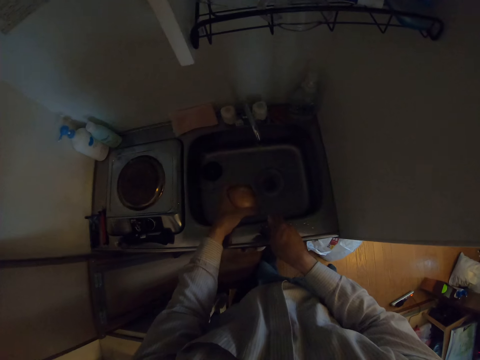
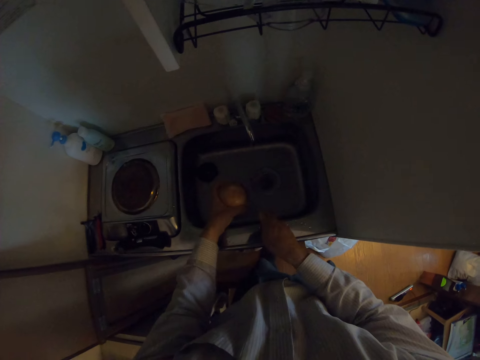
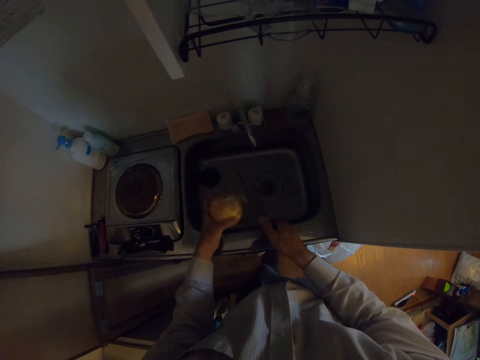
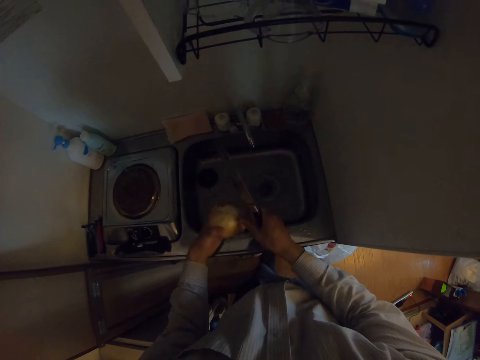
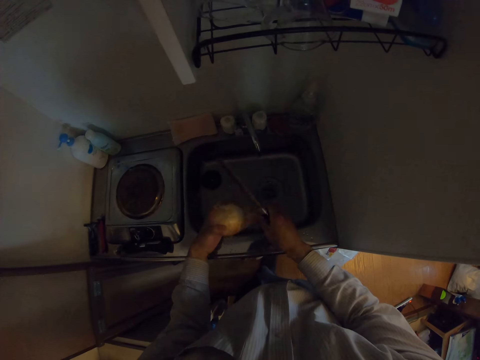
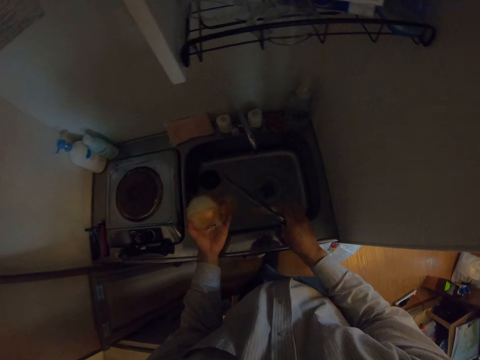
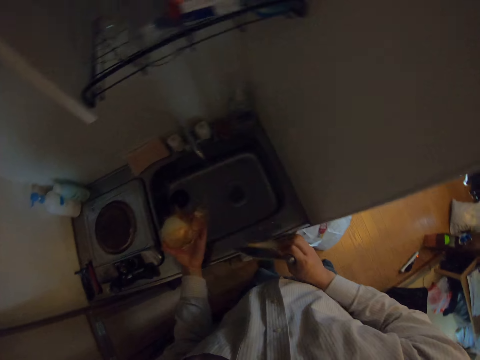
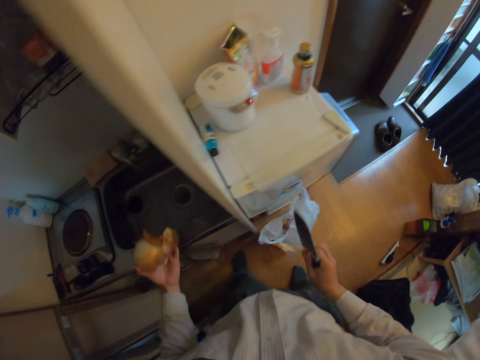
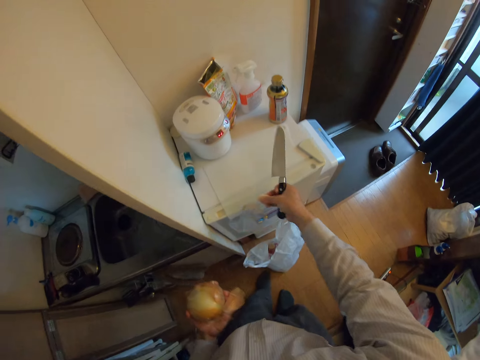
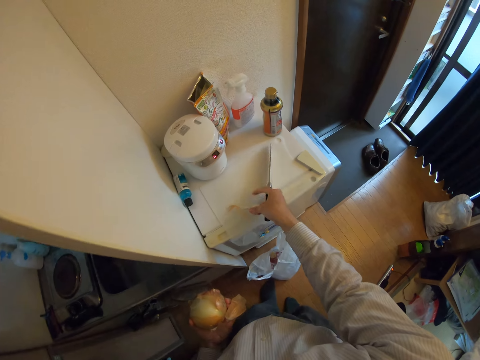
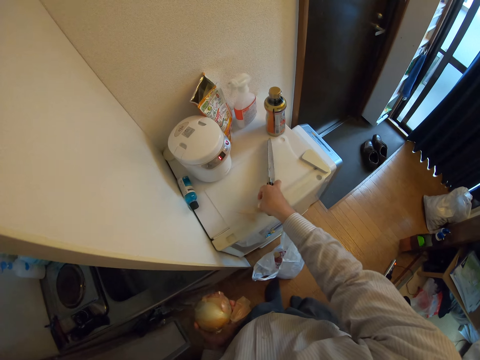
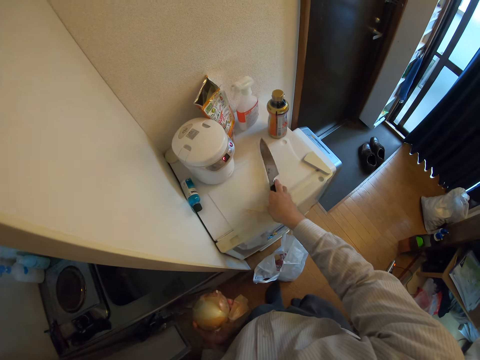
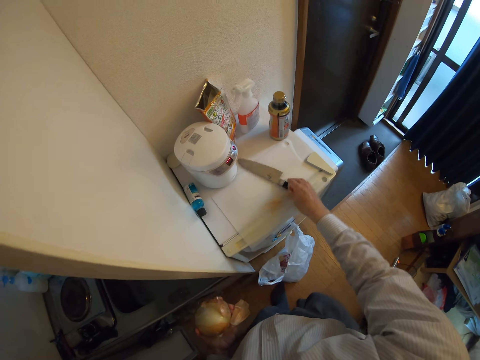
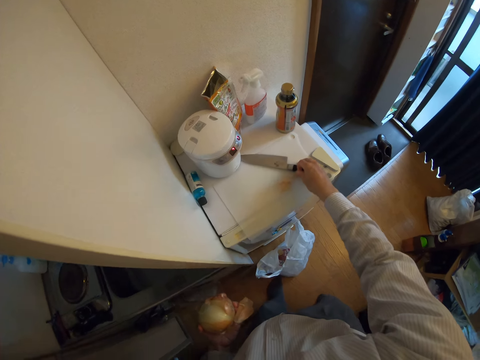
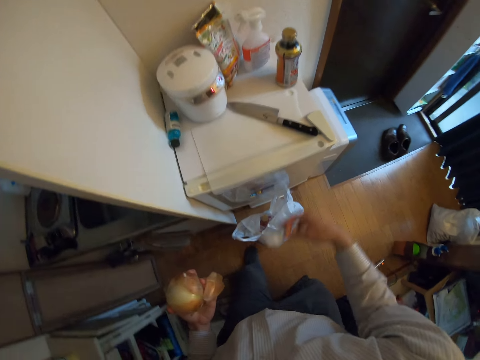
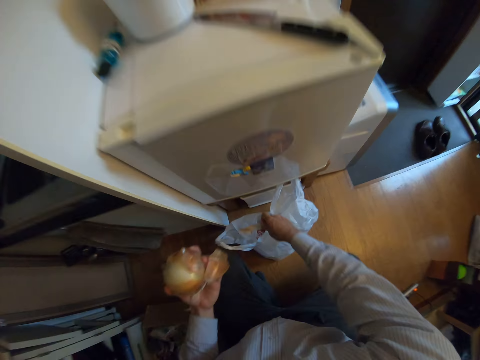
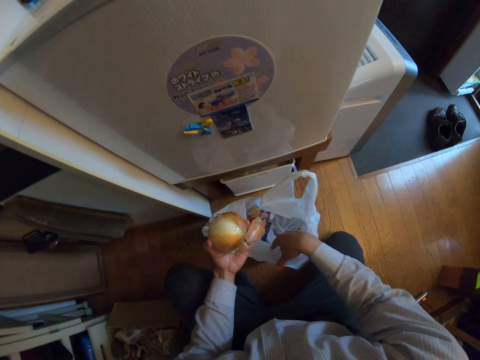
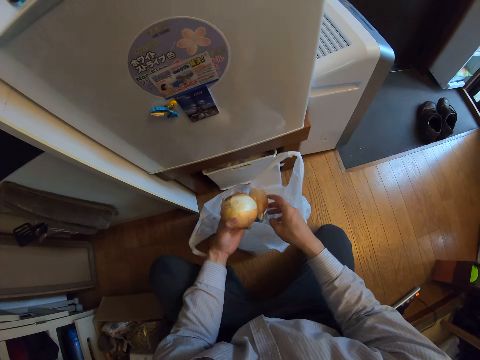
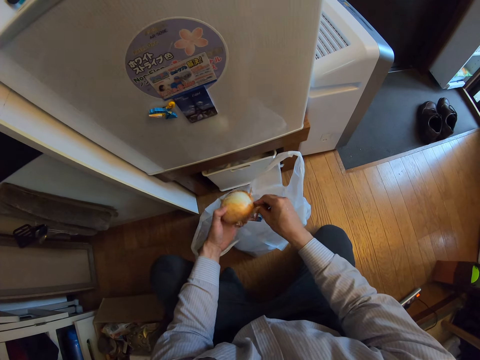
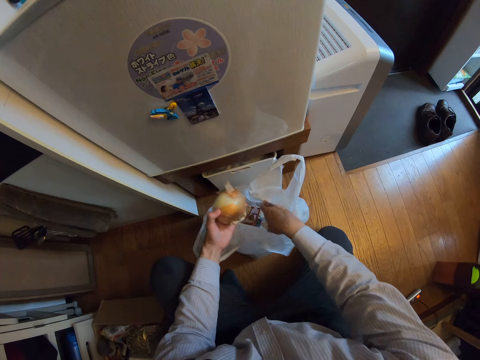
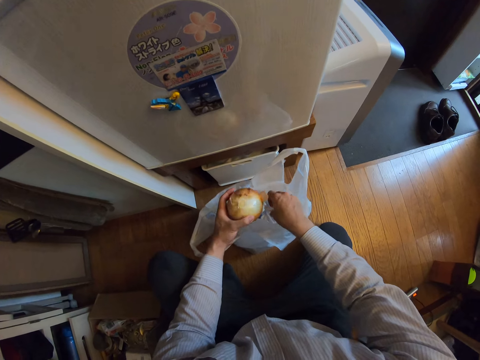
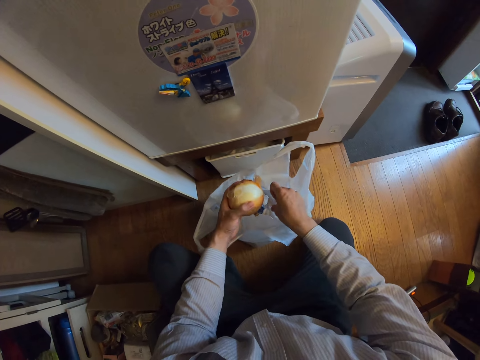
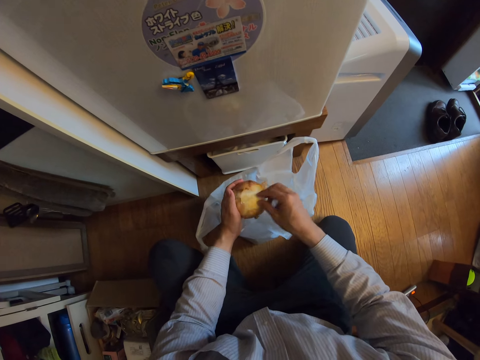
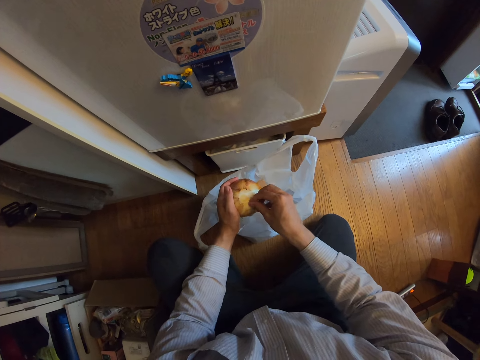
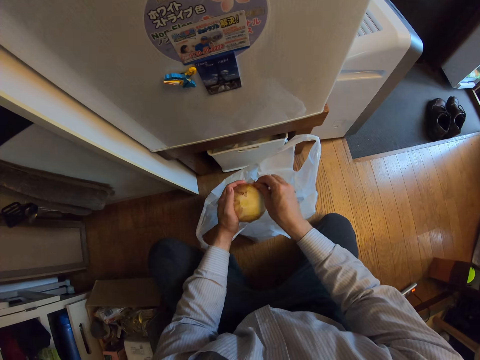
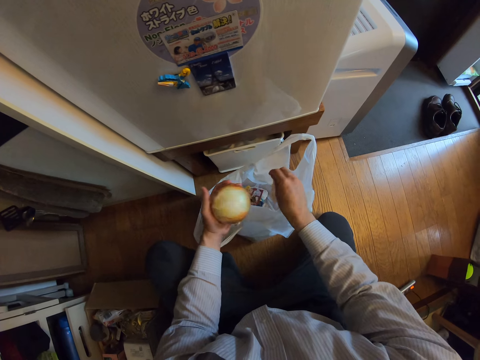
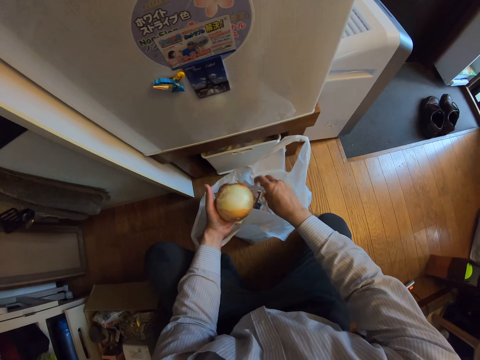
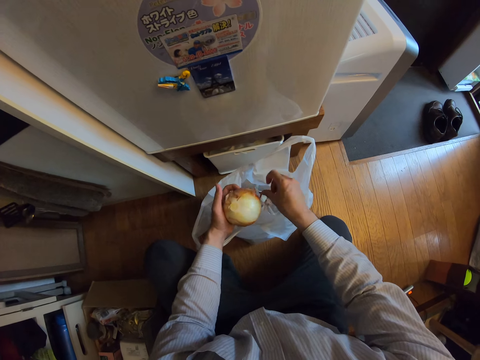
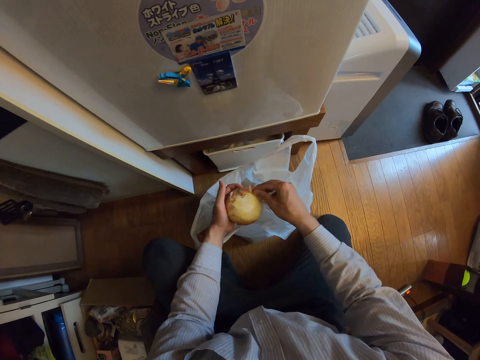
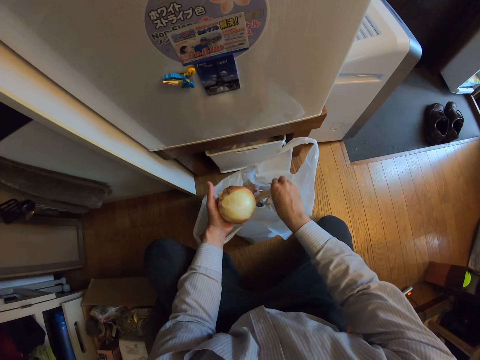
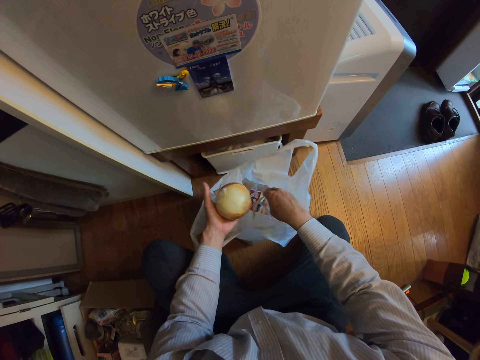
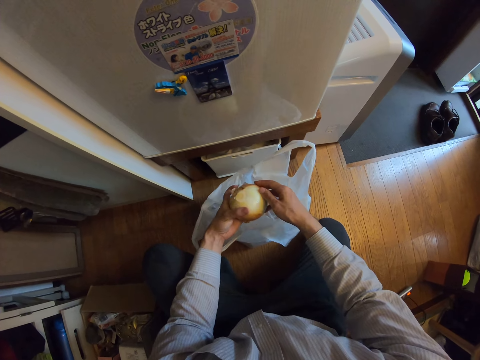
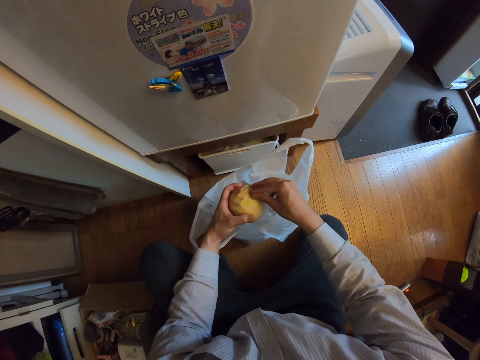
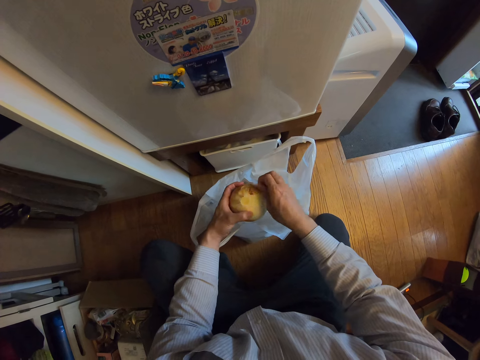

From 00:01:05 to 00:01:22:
The camera wearer cuts the top of the onion. They peel the onion. They drop the knife on the chopping board. They put the onion peel in the nylon. They peel the onion. They put the onion peel in the nylon. They peel the onion. They put the onion peel in the nylon. They peel the onion. They put the onion peel in the nylon.

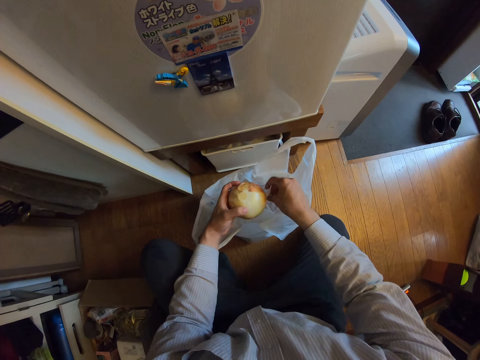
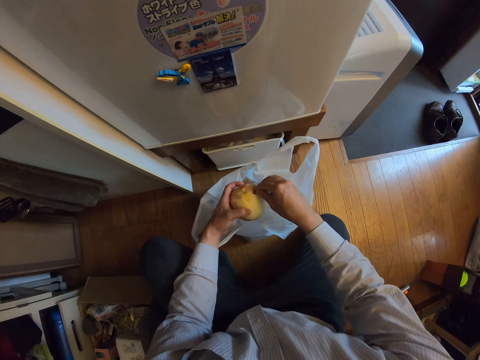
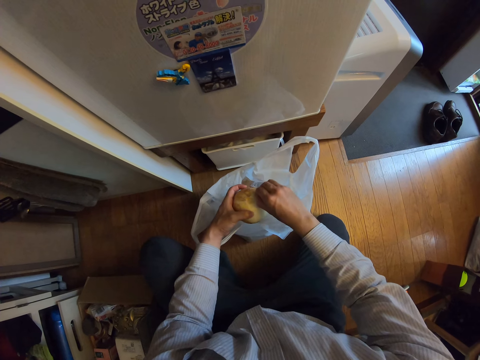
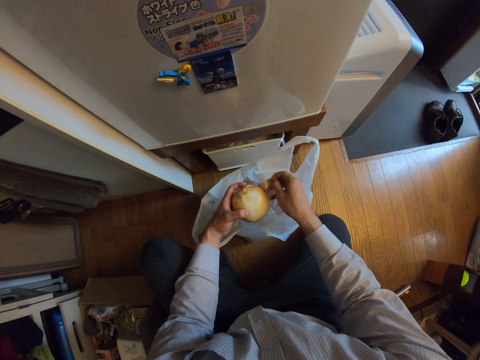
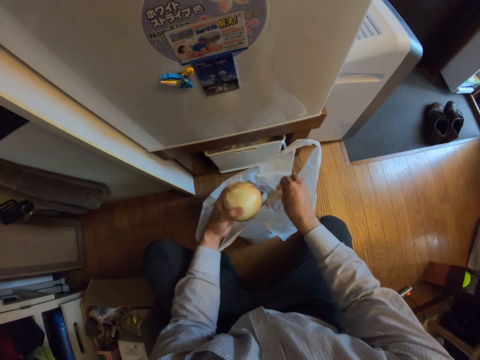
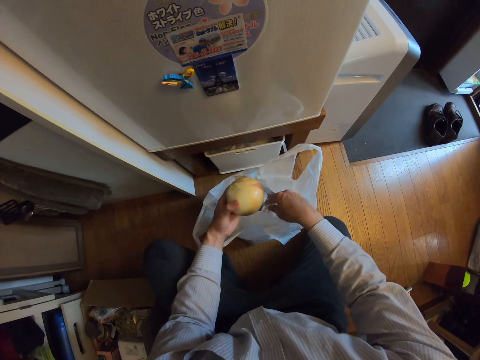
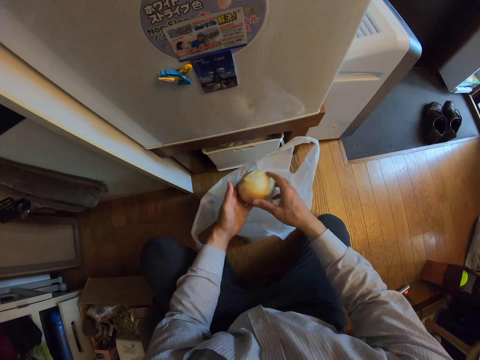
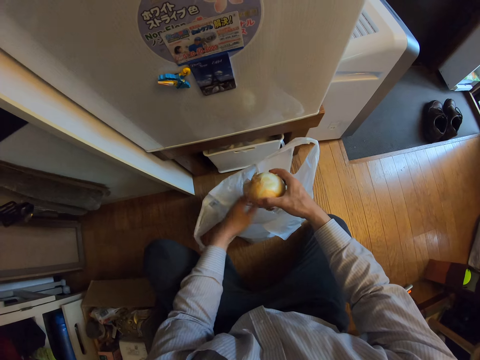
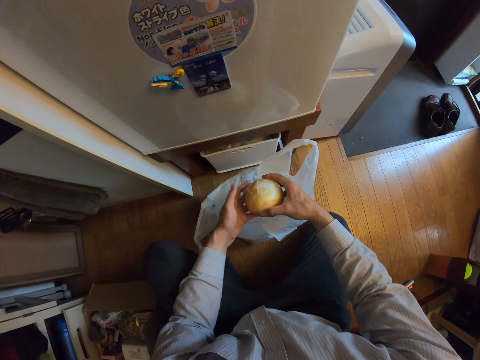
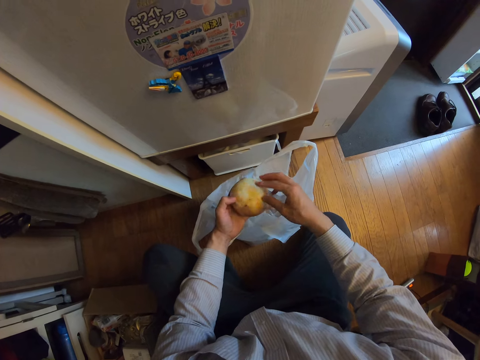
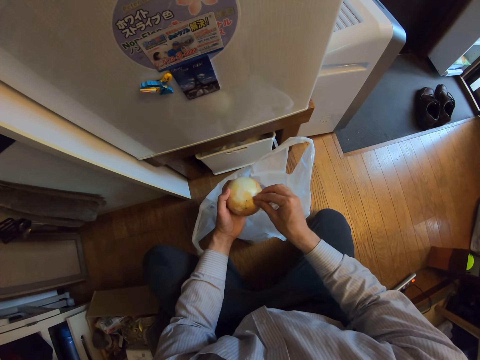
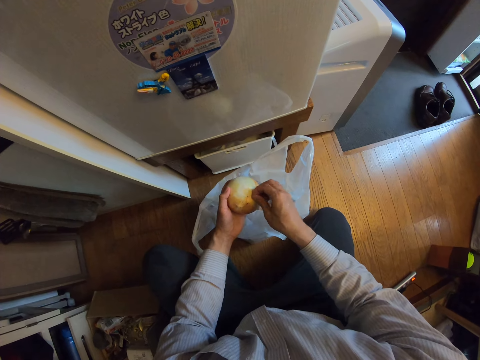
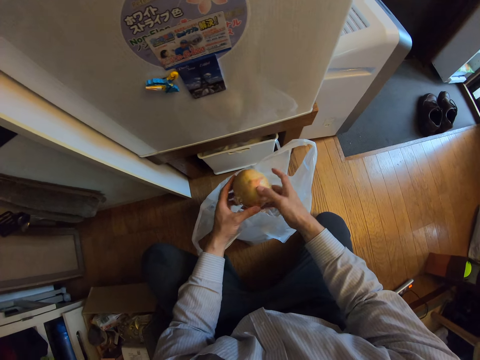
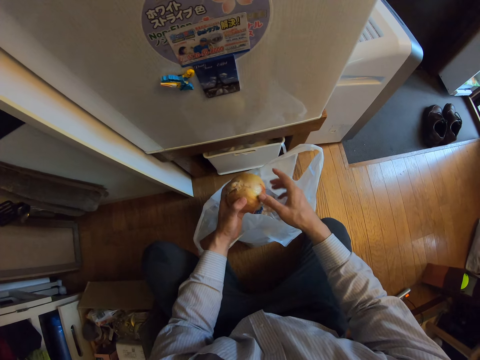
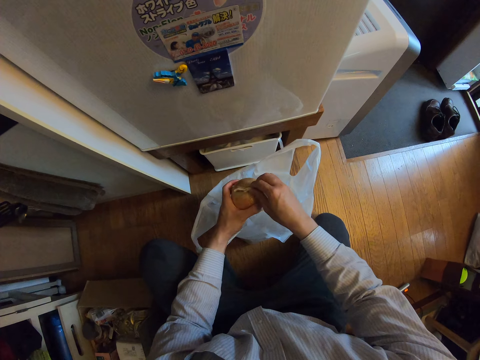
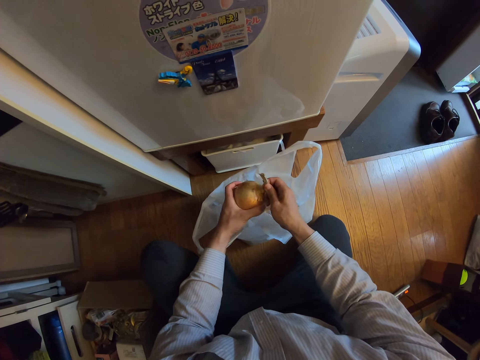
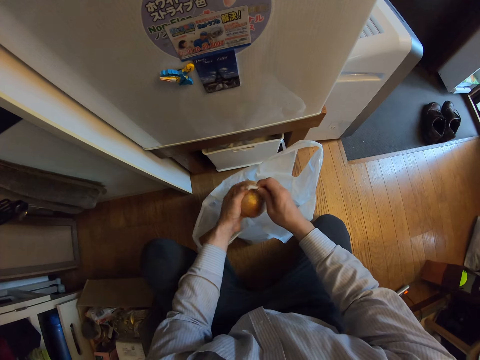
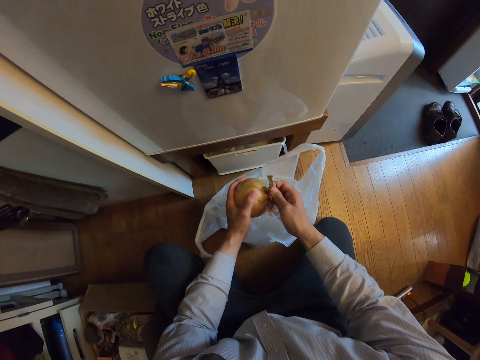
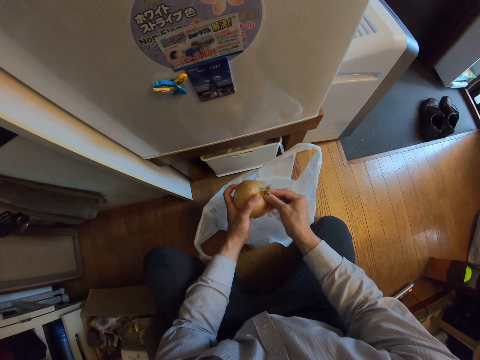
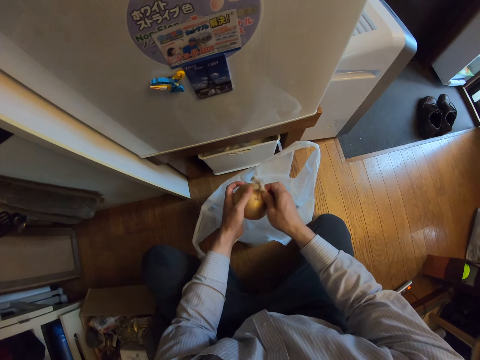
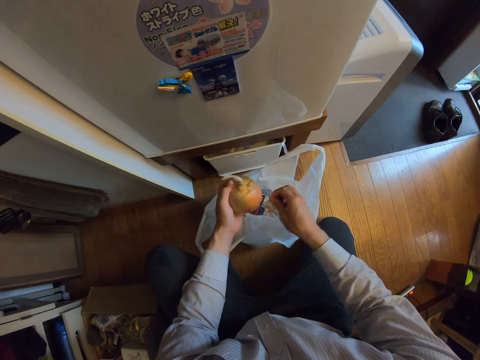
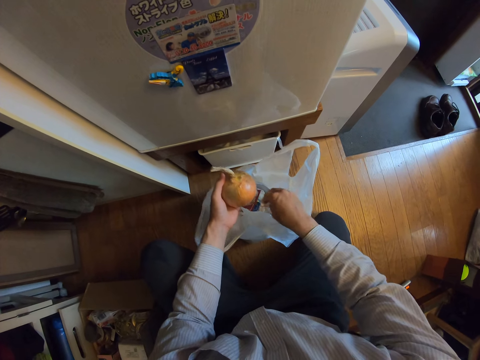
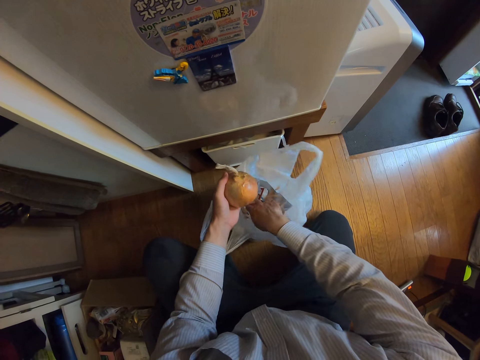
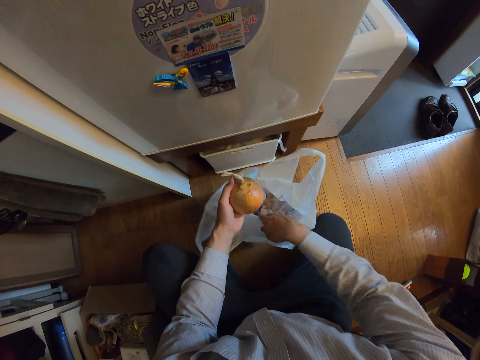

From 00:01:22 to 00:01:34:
The camera wearer peels the onion. They put the onion peel in the nylon. They turn the onion. They peel the onion. They put the onion peel in the nylon.
